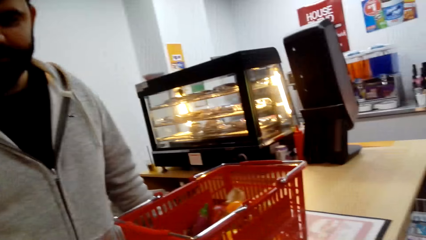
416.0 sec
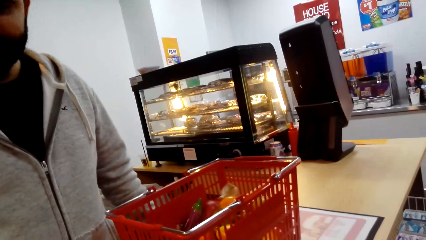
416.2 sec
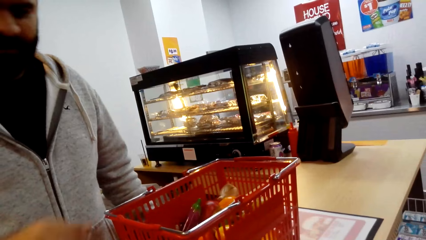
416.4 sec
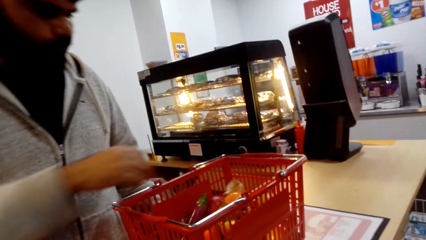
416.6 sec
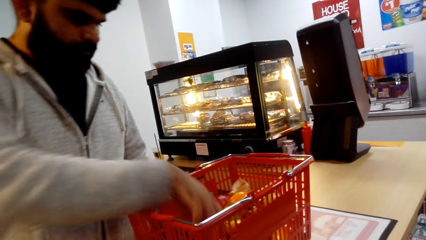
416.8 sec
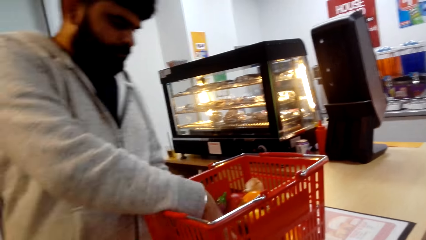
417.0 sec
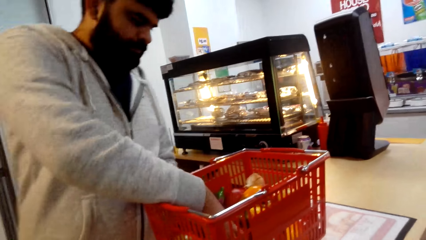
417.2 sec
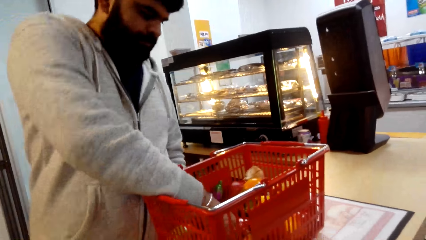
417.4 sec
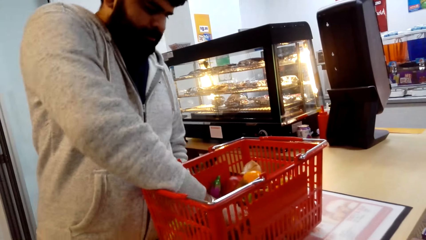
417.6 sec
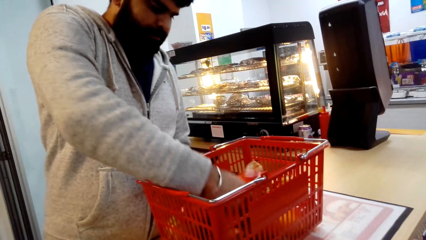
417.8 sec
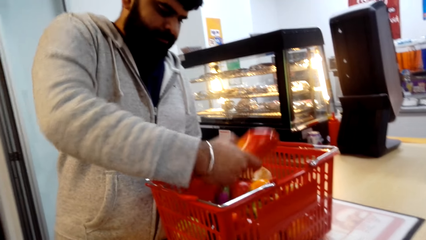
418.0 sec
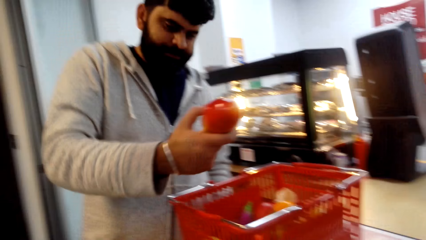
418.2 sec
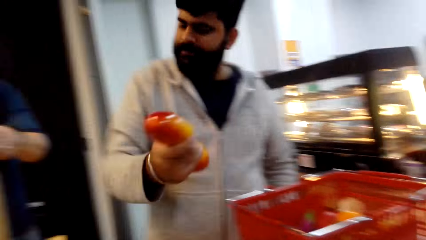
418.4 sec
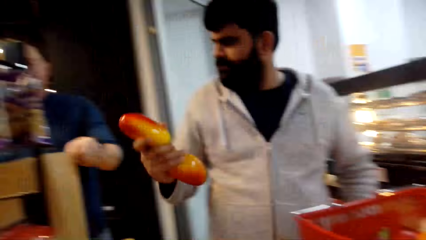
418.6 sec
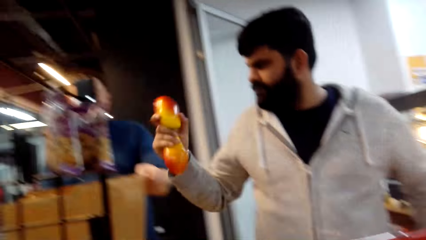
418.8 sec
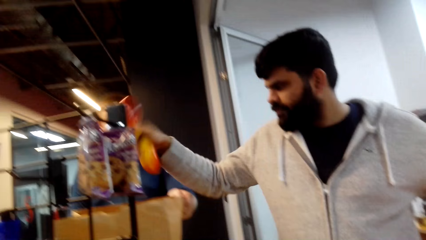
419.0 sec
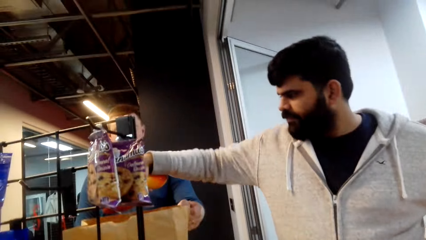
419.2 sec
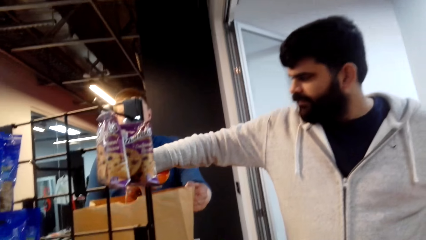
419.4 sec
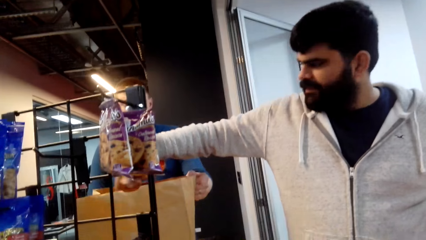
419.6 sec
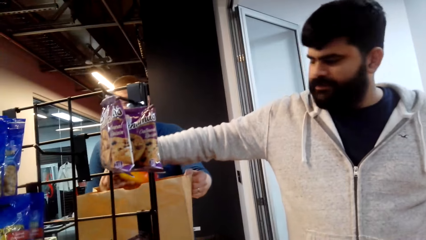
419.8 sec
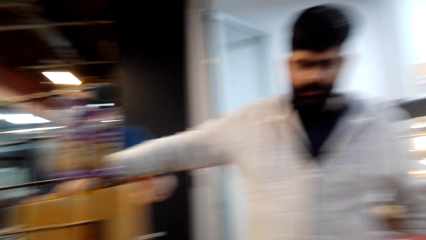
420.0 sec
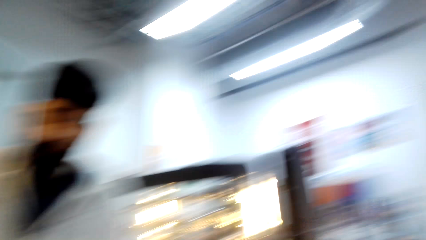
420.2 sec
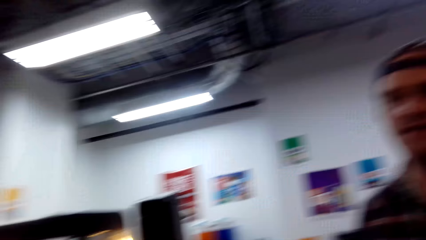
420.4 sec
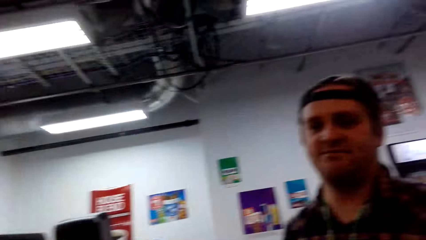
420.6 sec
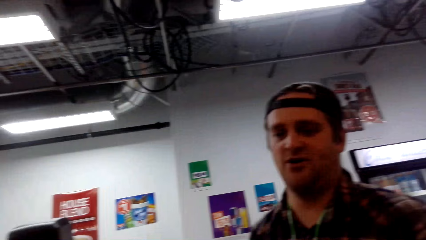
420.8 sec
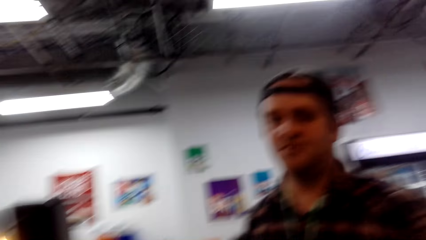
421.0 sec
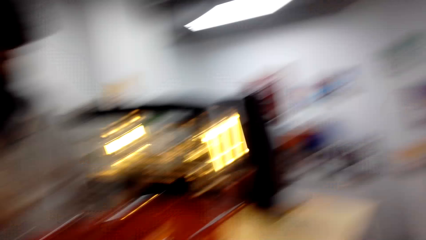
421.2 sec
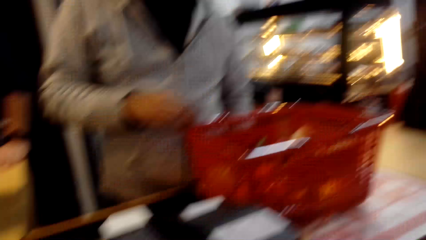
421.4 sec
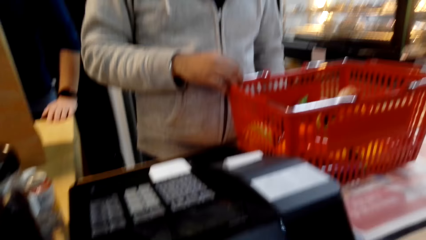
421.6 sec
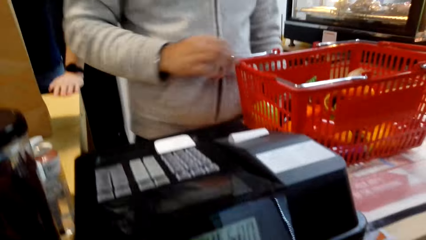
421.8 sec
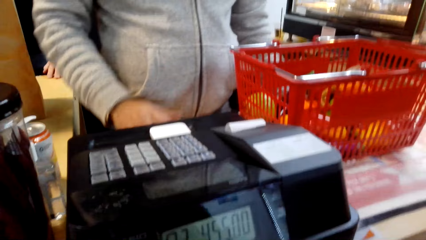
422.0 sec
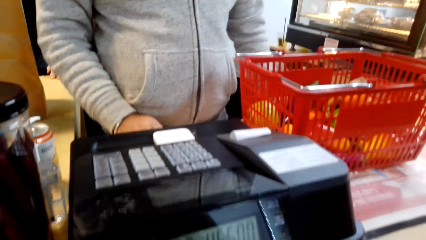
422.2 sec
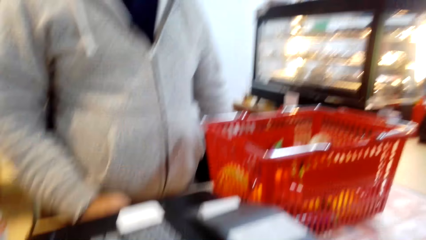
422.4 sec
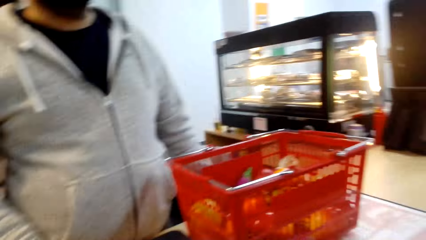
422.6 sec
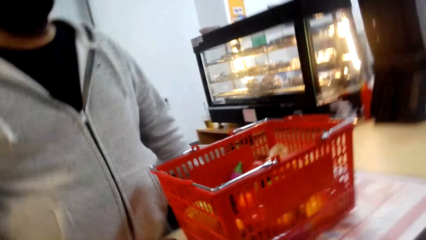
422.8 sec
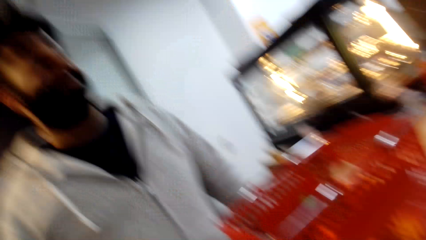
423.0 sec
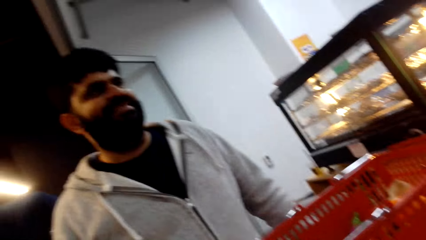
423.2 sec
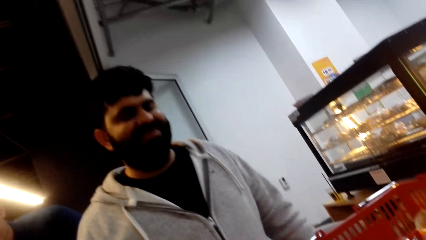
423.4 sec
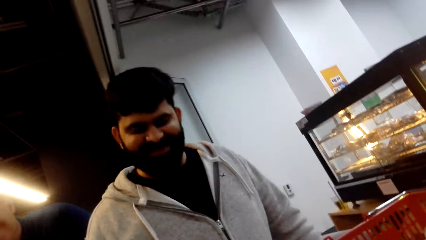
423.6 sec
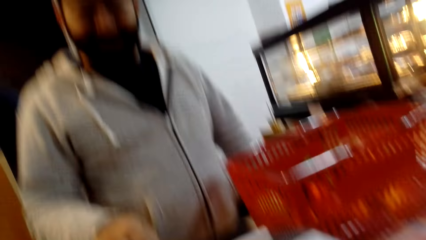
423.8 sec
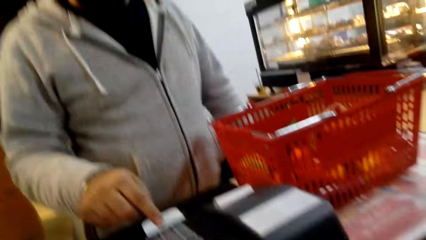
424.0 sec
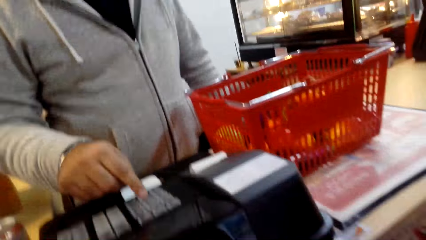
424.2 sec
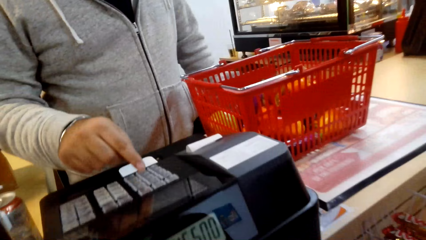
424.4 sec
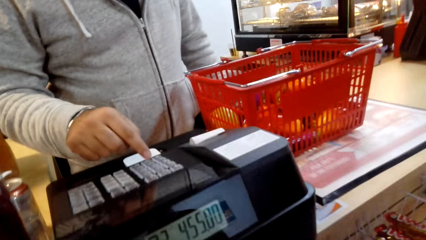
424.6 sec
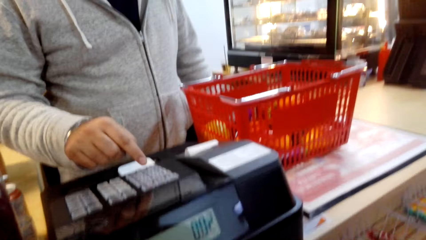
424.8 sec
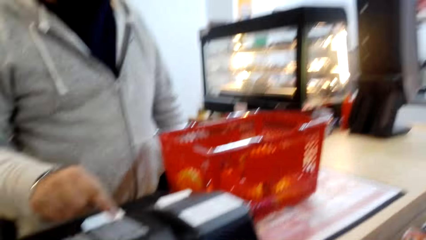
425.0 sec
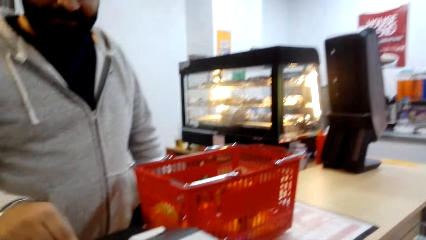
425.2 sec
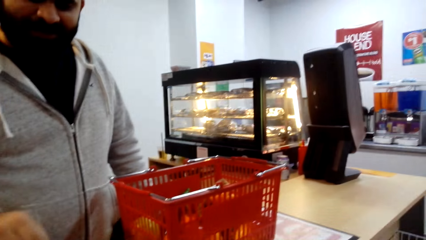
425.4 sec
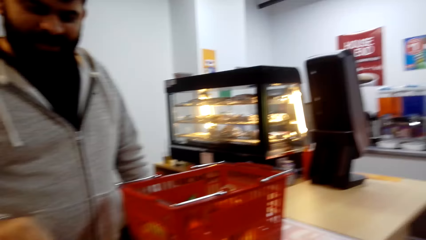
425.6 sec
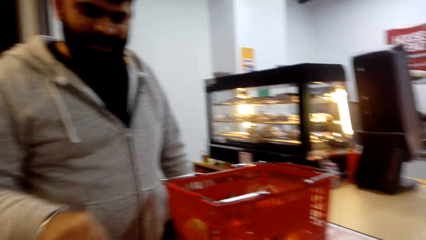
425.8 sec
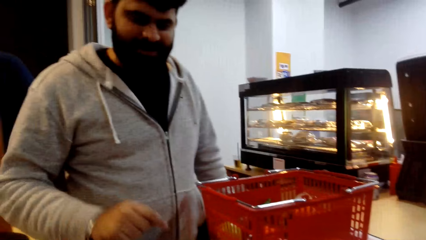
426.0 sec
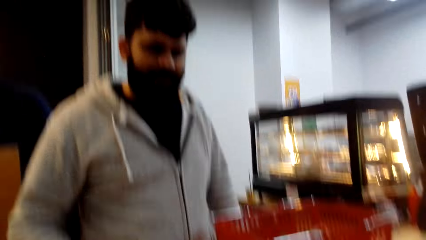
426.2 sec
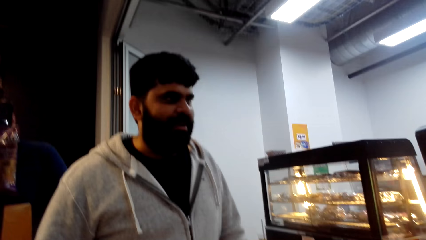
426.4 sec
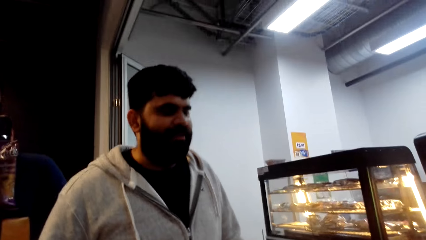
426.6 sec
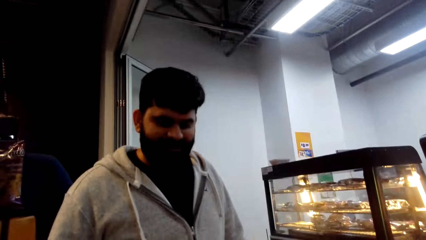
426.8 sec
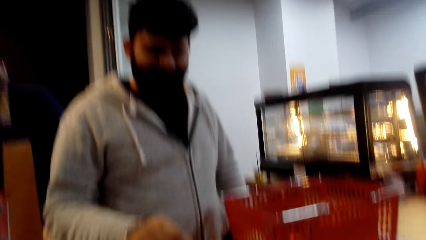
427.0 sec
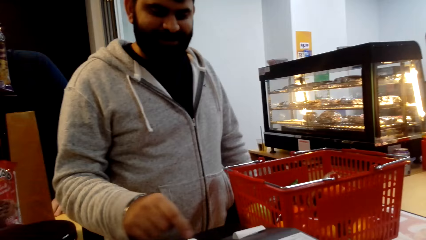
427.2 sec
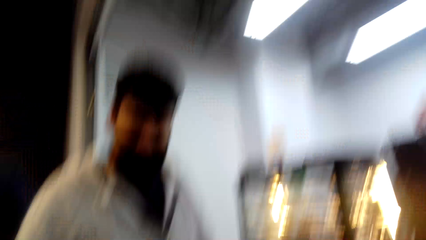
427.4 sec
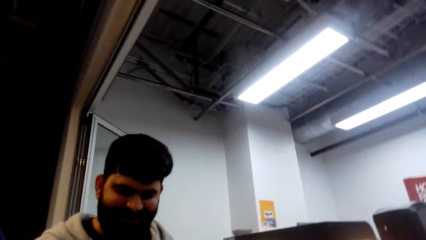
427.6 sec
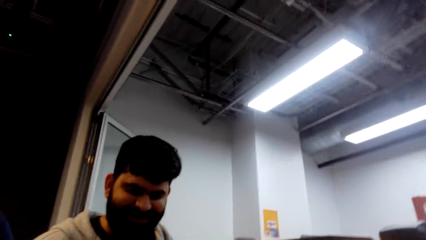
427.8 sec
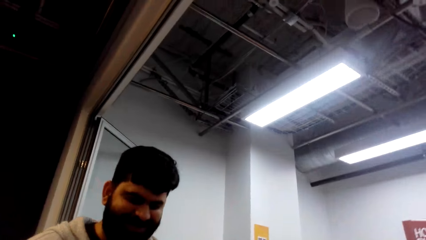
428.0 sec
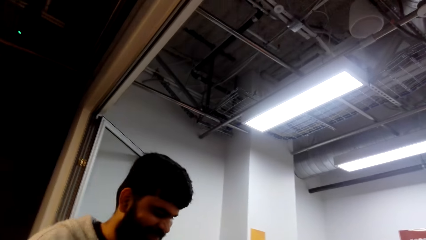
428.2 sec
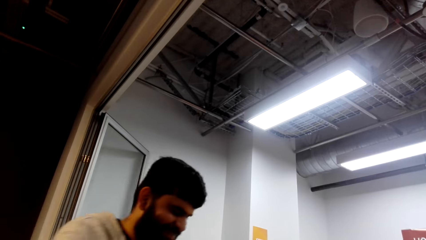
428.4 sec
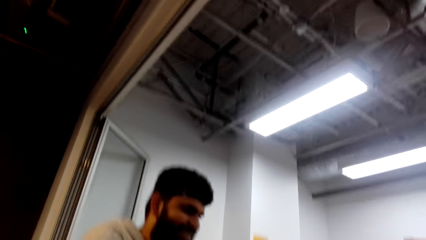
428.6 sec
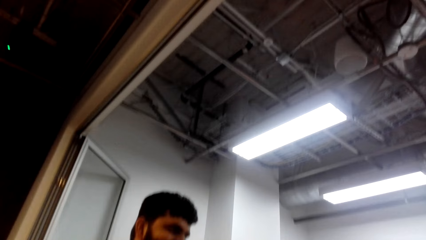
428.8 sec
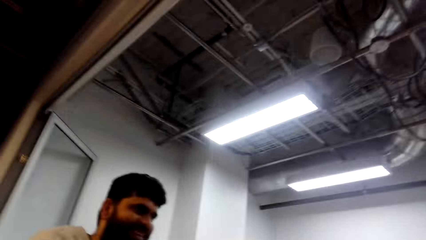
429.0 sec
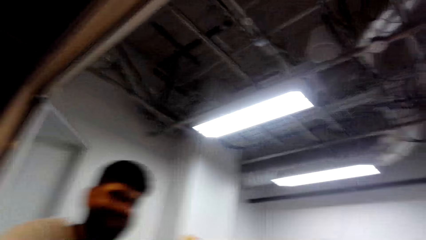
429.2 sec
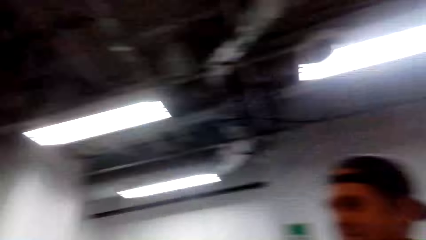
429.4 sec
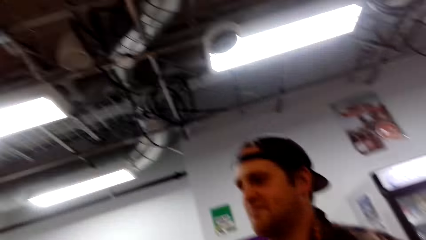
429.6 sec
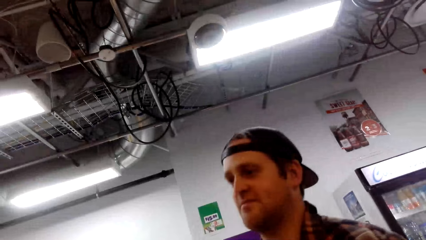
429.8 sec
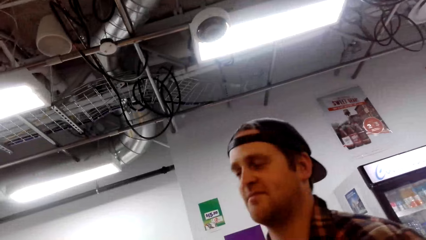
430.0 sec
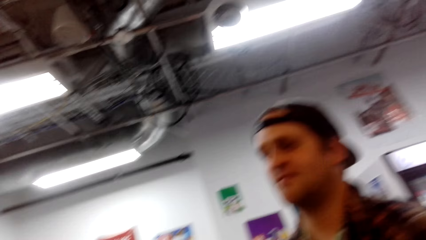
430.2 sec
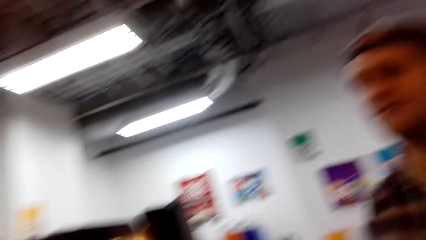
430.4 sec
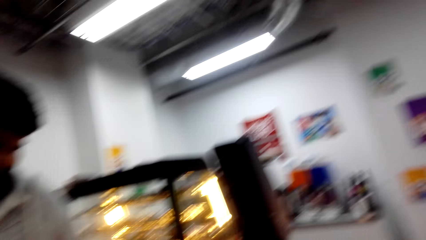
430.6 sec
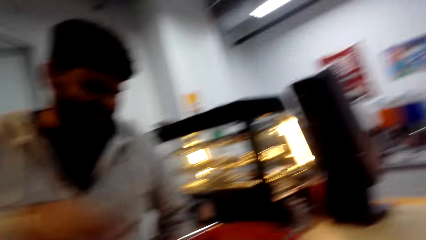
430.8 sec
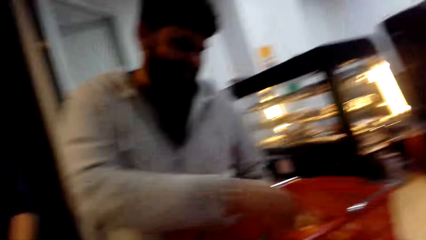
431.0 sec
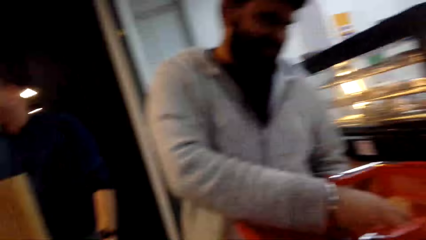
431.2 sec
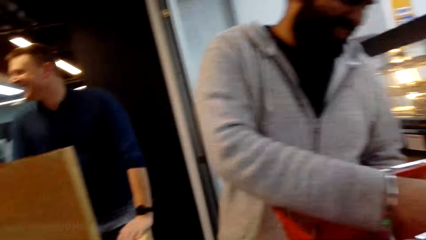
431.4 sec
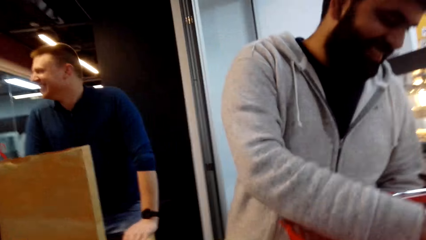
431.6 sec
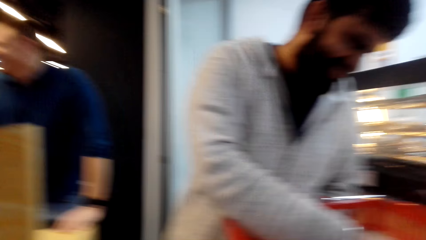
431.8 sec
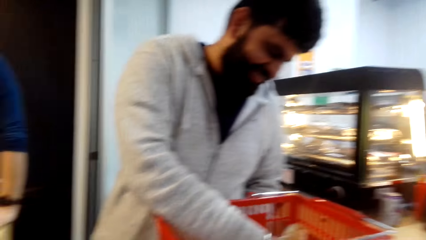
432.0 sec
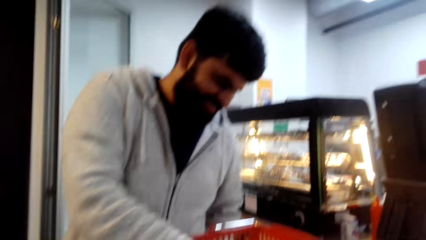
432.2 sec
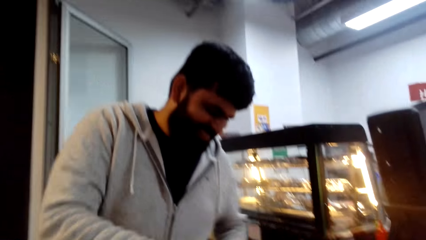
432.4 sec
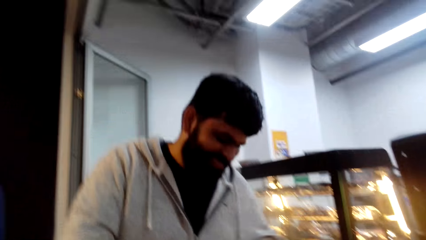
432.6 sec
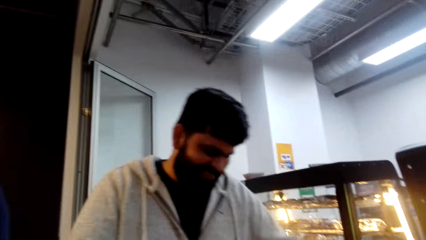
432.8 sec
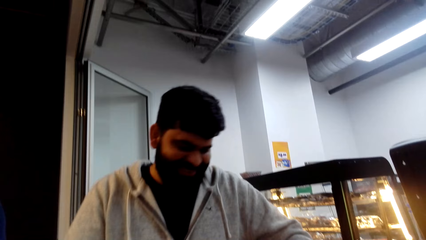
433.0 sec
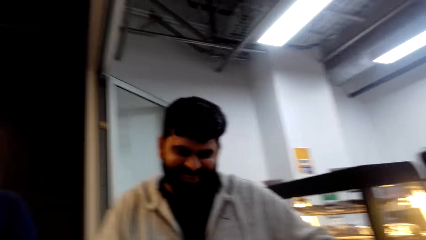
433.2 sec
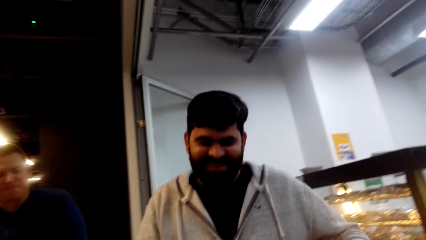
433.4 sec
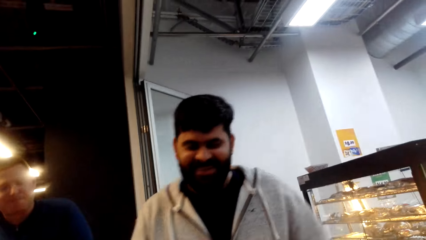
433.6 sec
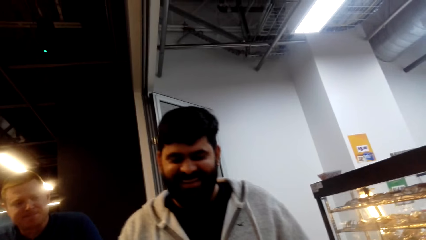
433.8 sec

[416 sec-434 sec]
A cashier picks the mangoes from the basket. A man holds the shopping bag. The cashier places the mangoes in the shopping bag. A person talks in the store. The cashier presses the cash register. The cashier picks the foodstuff from the basket.
